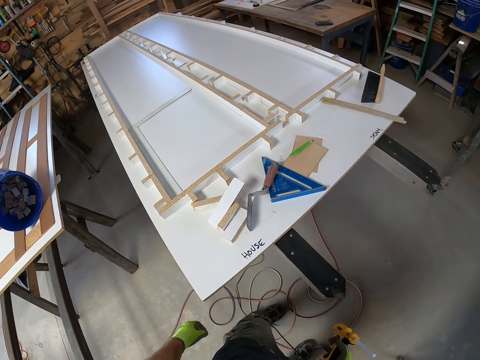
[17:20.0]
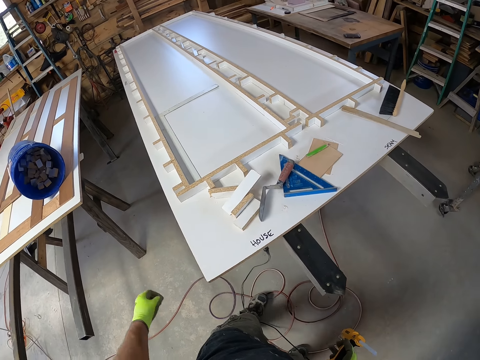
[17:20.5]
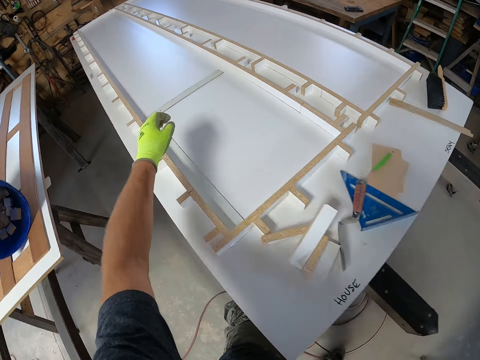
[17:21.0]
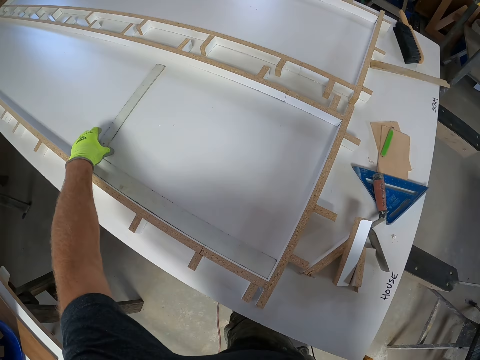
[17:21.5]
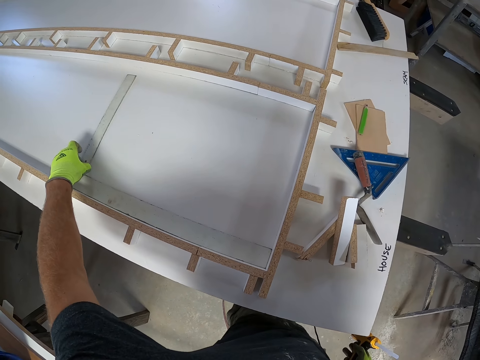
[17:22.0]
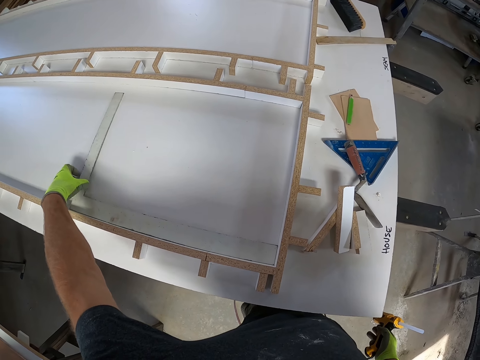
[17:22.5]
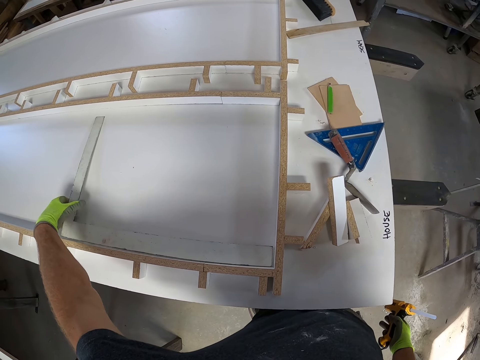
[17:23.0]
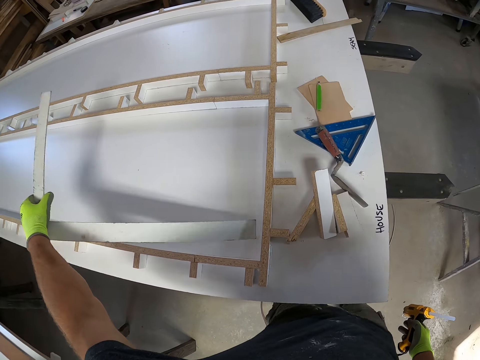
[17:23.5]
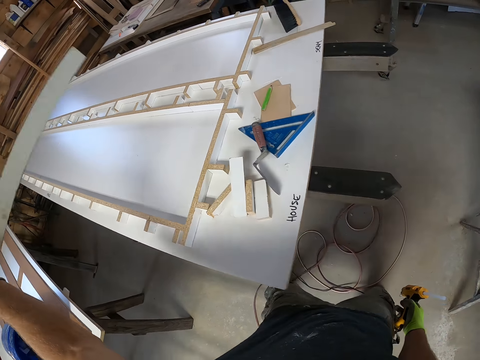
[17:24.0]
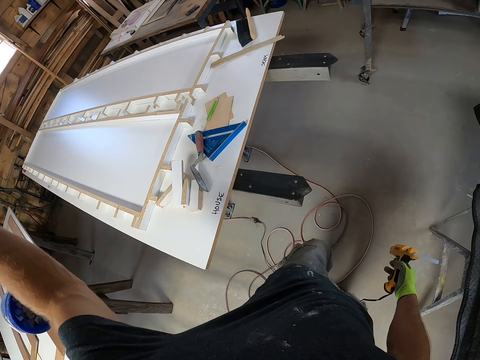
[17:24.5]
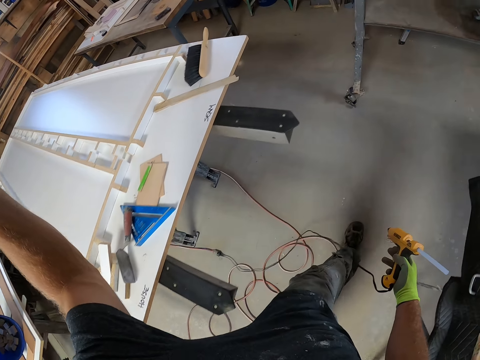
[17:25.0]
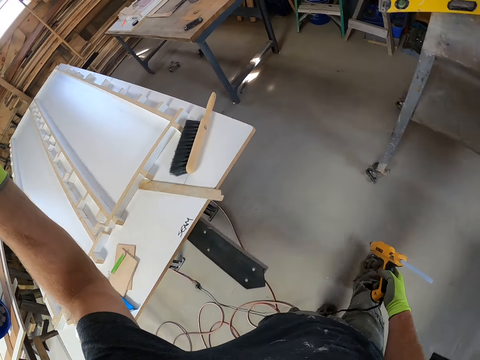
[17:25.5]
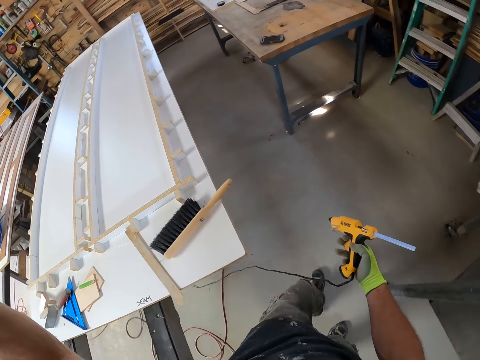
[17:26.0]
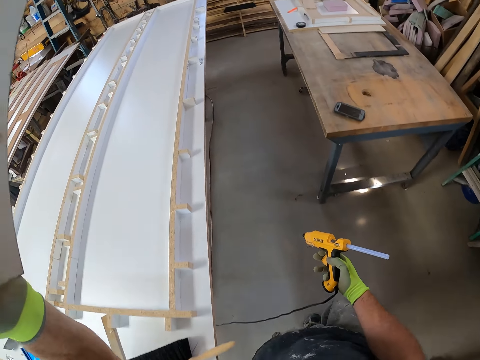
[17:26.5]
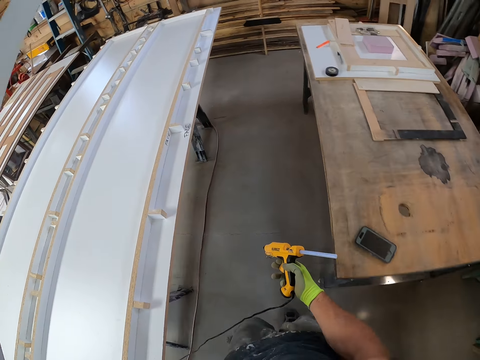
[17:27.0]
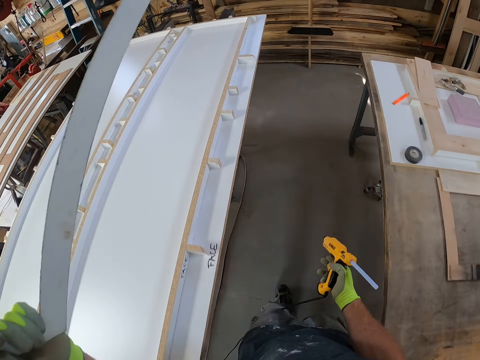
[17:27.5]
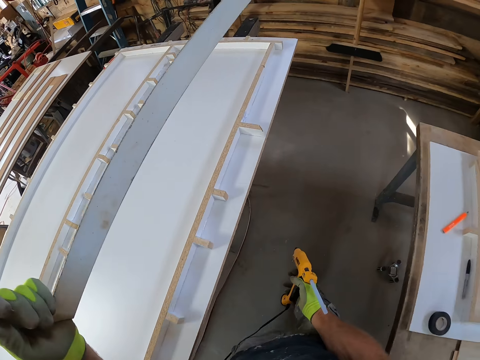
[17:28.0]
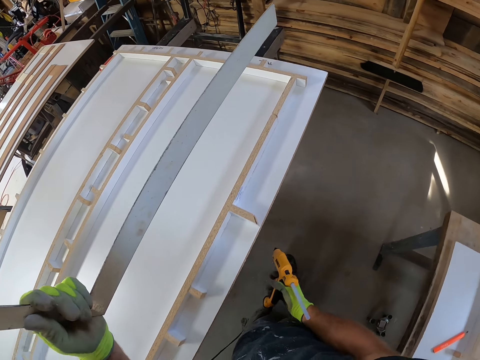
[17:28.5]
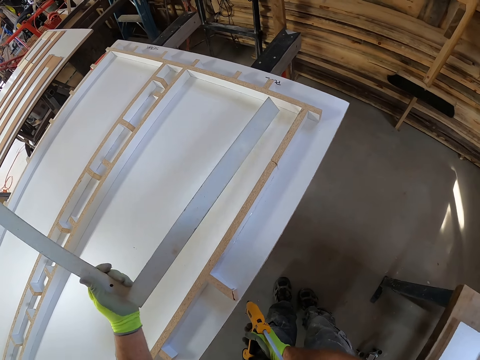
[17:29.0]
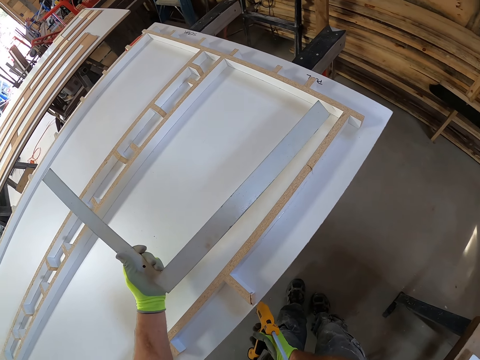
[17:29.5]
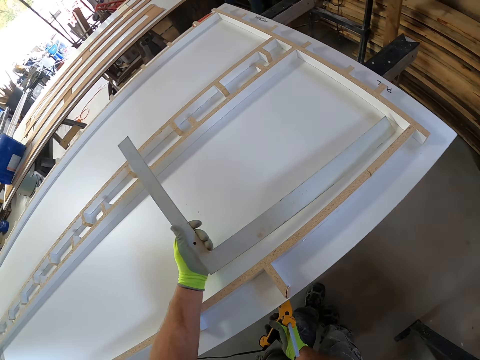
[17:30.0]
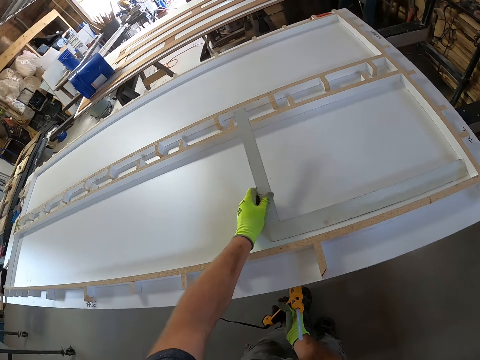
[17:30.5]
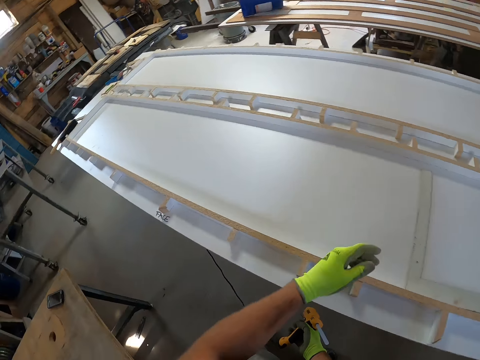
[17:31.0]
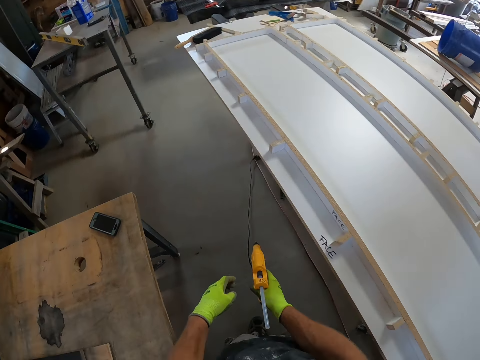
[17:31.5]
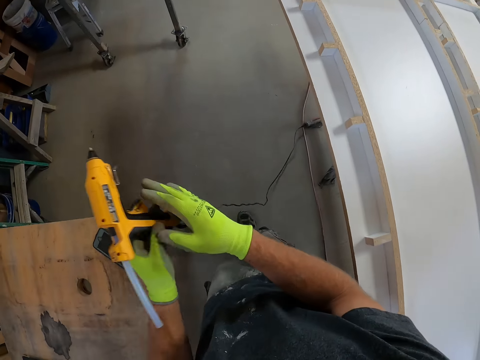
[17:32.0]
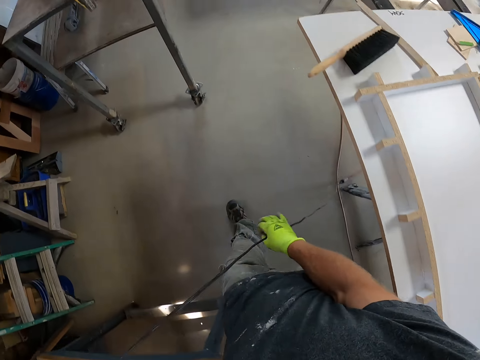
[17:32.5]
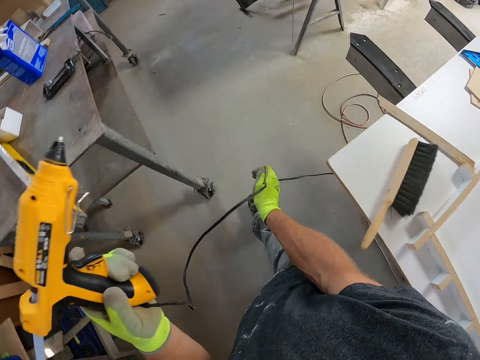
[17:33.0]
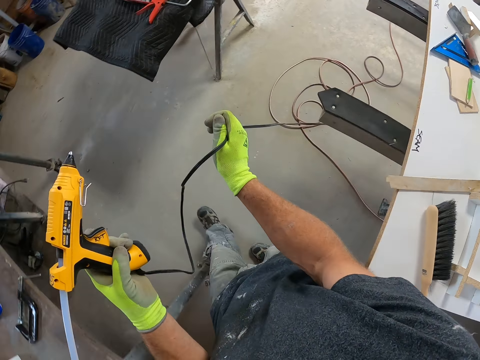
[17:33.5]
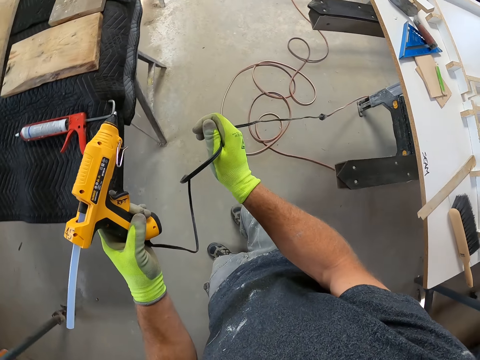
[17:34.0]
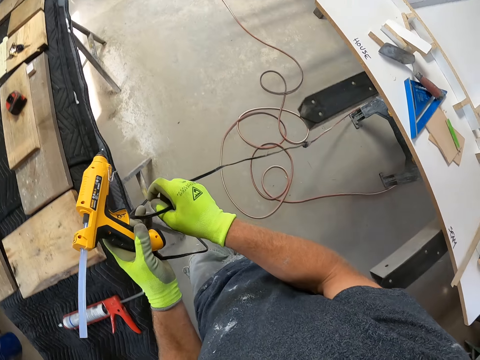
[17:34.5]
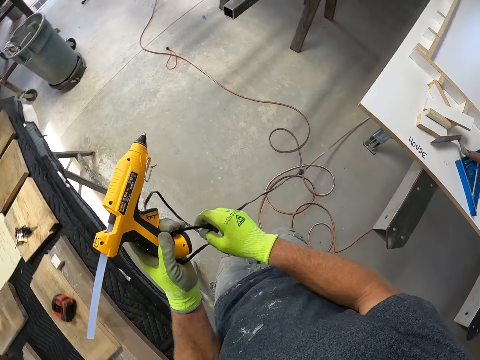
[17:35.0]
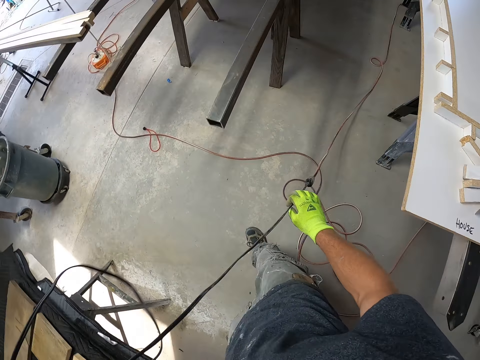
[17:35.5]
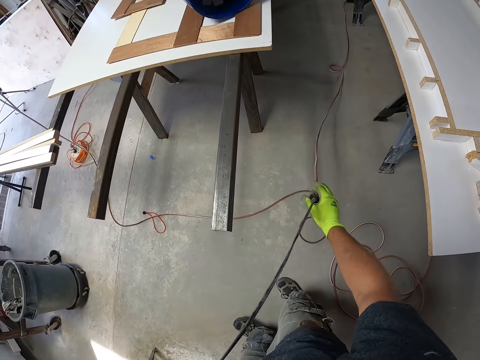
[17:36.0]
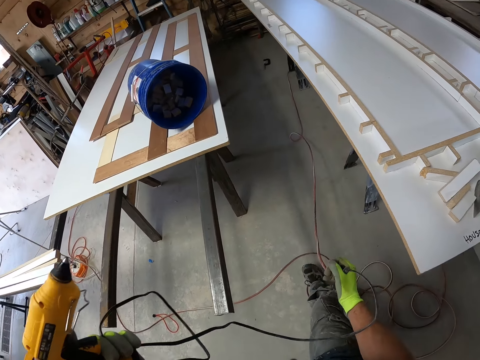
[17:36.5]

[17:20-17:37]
The camera wearer takes the L-square from the board. They walk around a garage. They drop the L-square on the board. They walk around the garage. They pull the glue gun wire.

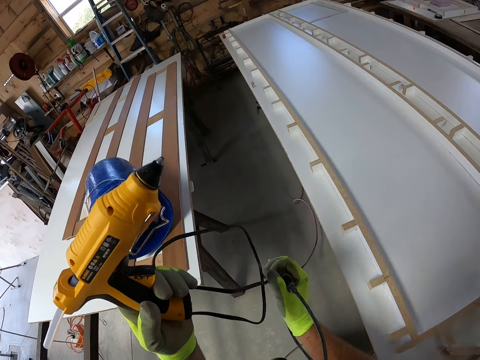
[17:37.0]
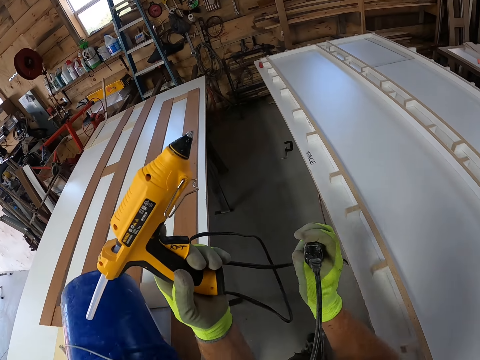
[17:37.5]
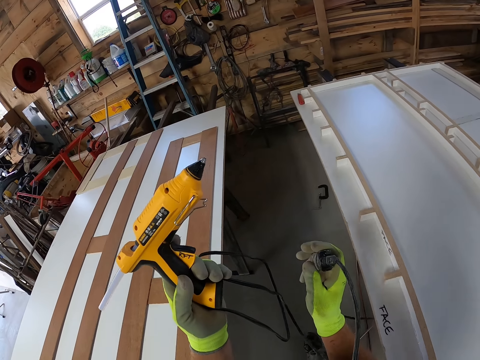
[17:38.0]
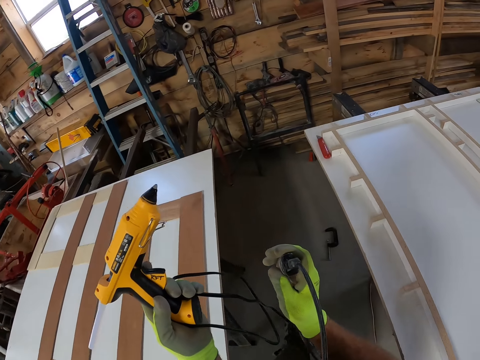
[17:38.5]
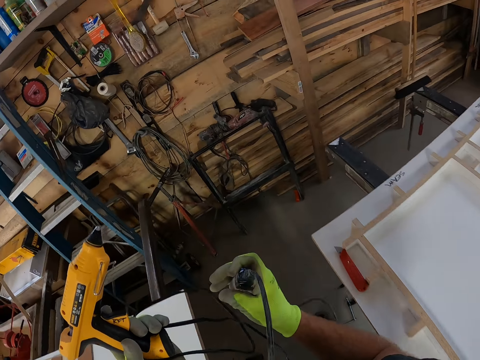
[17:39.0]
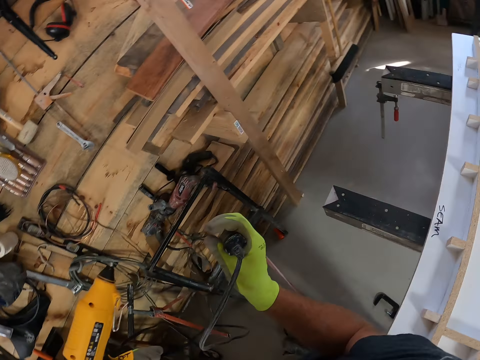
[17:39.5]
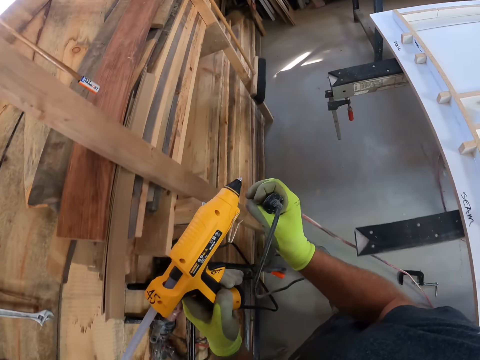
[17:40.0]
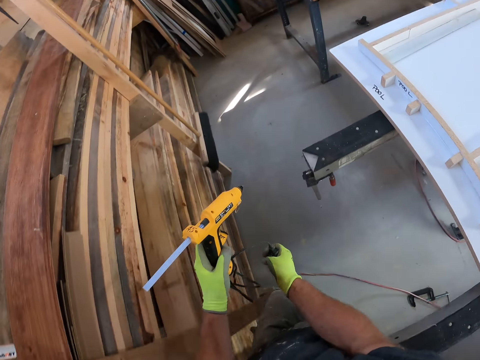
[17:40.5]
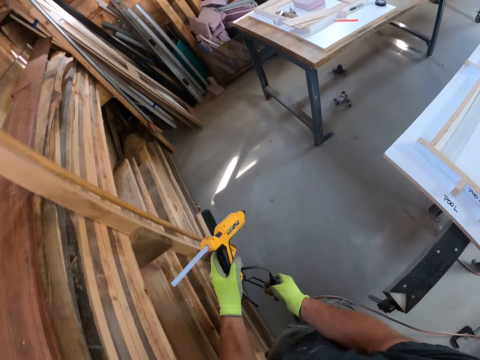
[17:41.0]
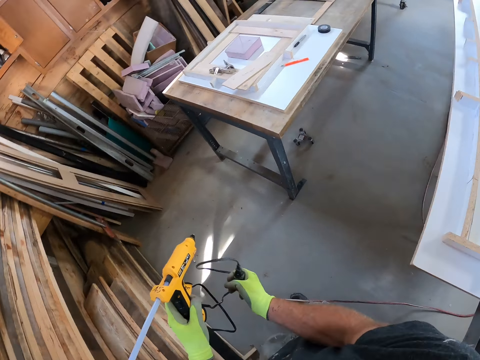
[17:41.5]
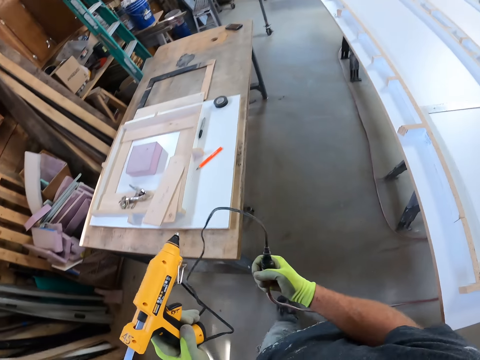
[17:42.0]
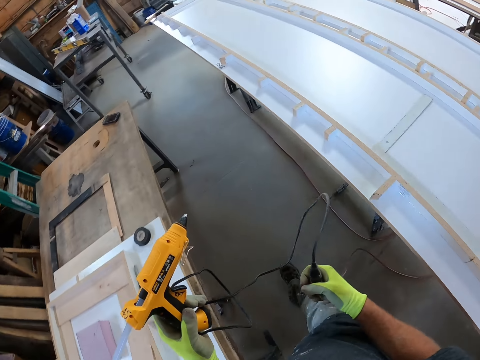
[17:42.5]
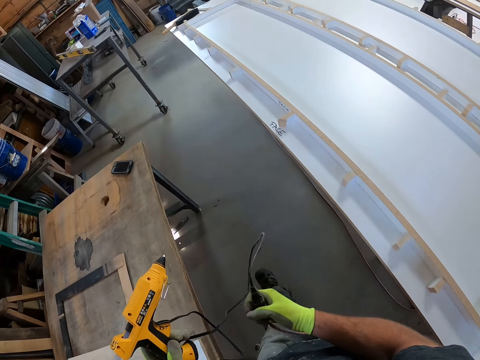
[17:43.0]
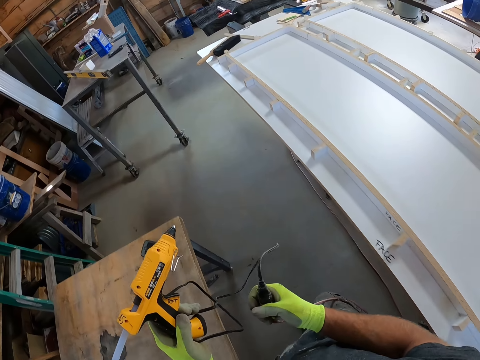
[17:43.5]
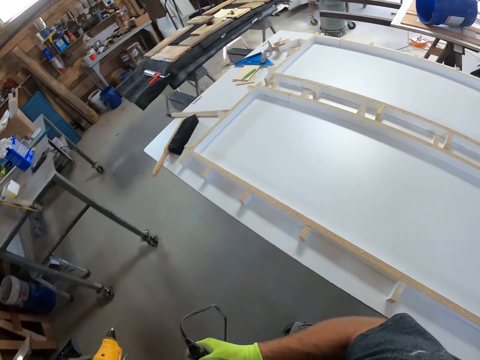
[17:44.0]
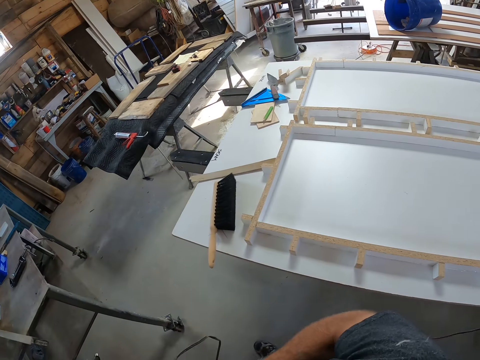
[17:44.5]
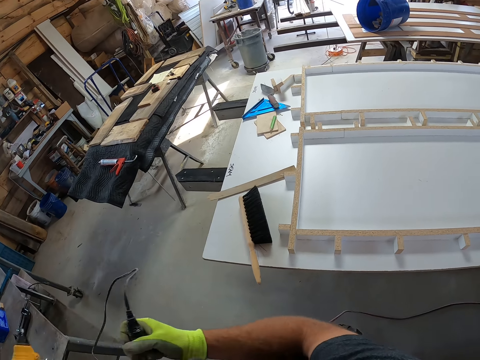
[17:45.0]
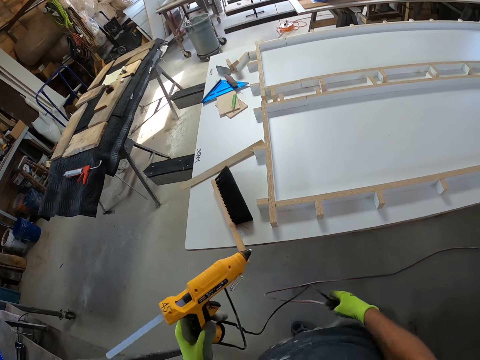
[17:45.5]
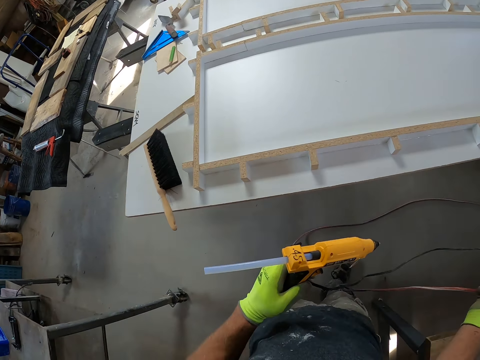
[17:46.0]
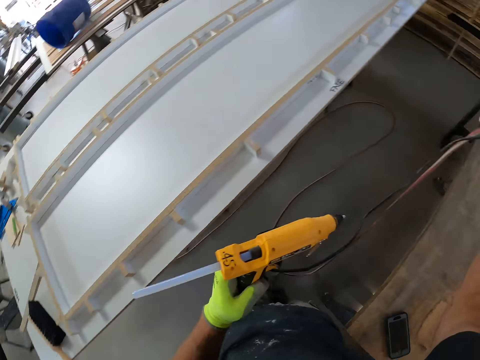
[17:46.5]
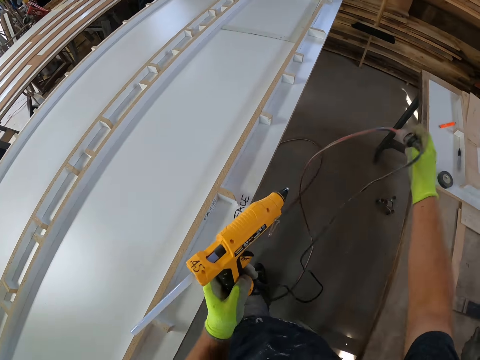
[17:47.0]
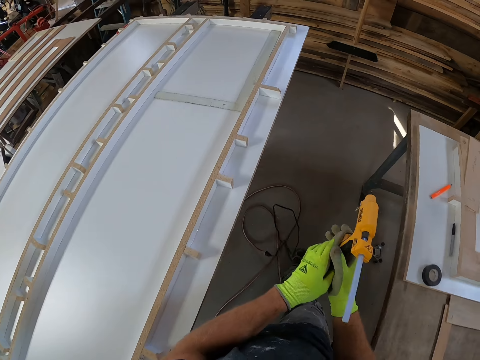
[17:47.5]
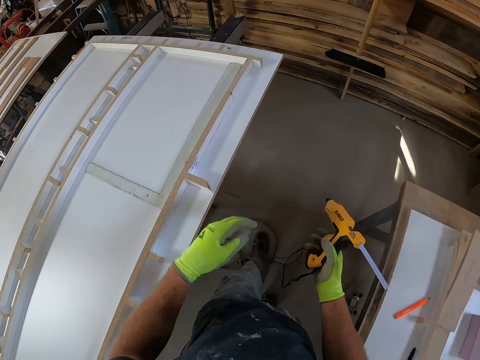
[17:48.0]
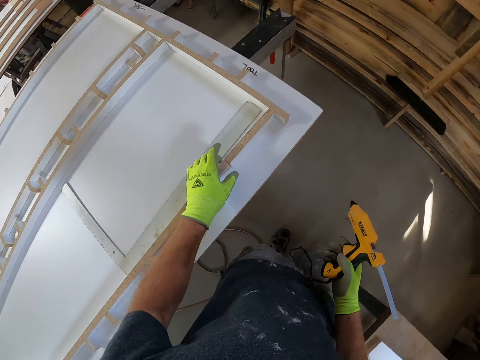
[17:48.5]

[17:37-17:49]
The camera wearer walks around with the wire.
